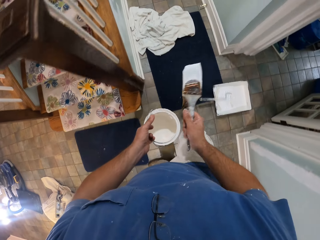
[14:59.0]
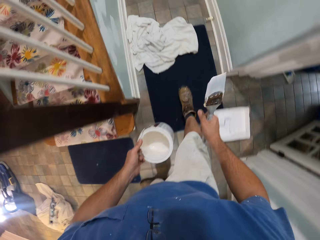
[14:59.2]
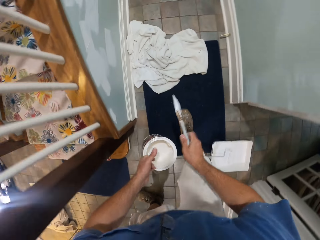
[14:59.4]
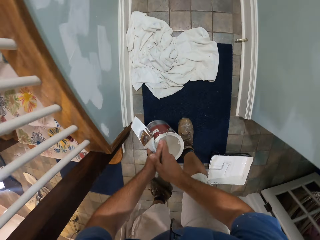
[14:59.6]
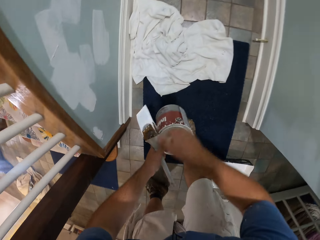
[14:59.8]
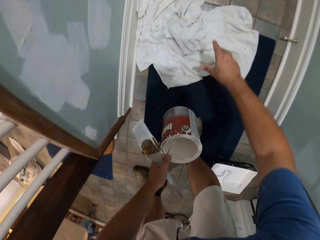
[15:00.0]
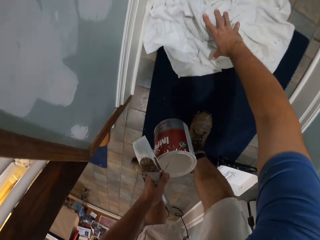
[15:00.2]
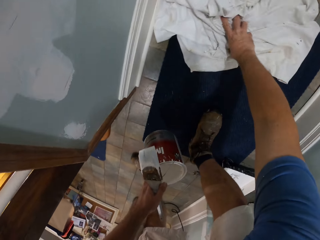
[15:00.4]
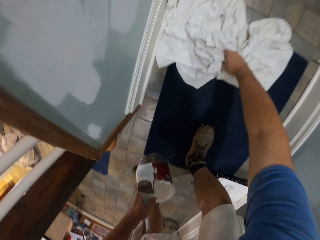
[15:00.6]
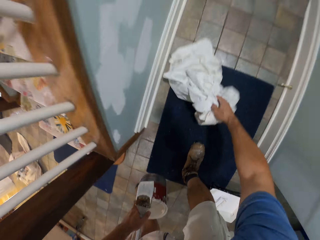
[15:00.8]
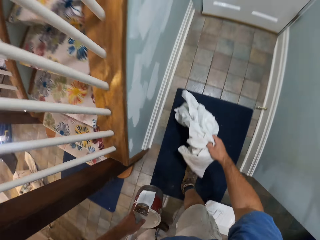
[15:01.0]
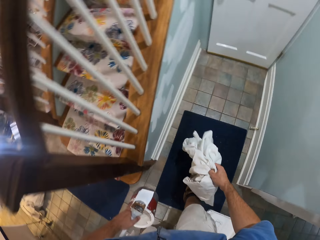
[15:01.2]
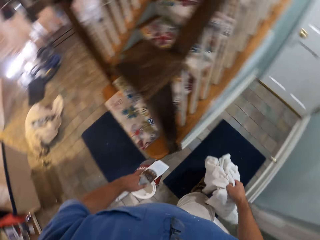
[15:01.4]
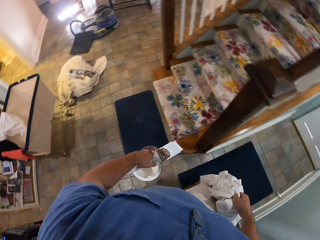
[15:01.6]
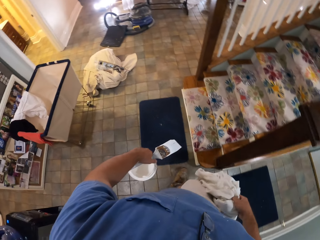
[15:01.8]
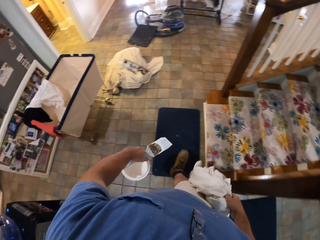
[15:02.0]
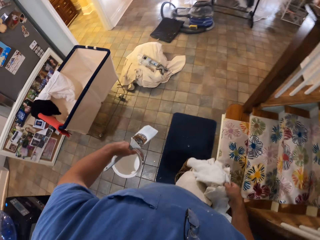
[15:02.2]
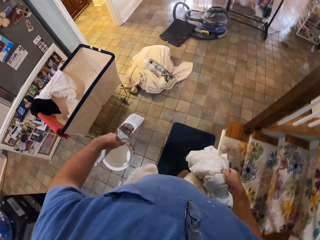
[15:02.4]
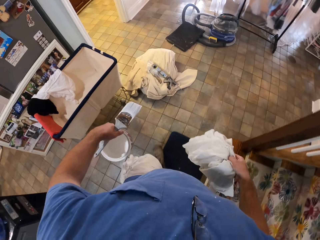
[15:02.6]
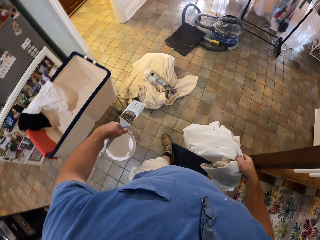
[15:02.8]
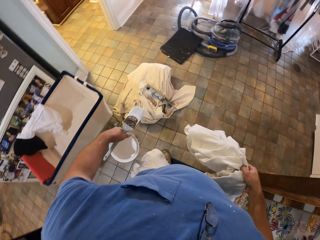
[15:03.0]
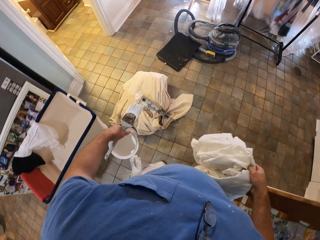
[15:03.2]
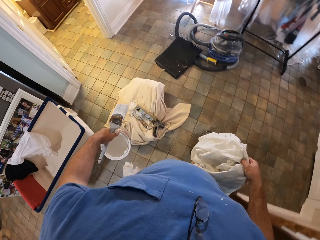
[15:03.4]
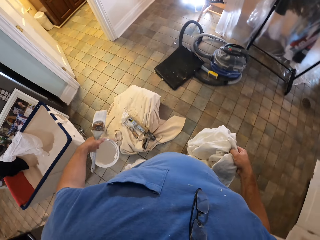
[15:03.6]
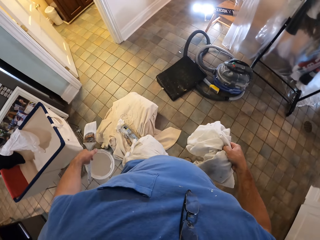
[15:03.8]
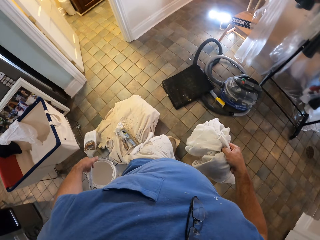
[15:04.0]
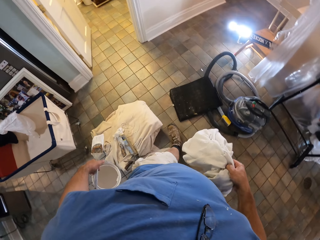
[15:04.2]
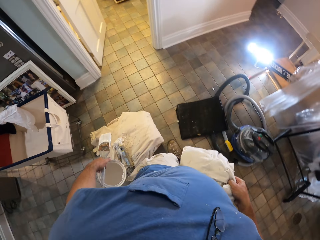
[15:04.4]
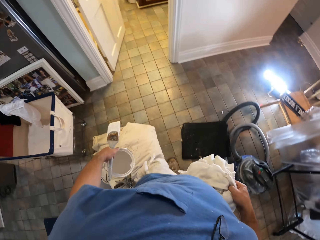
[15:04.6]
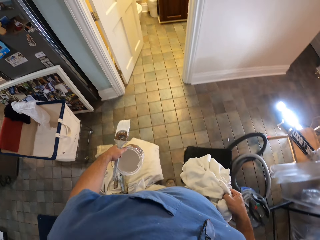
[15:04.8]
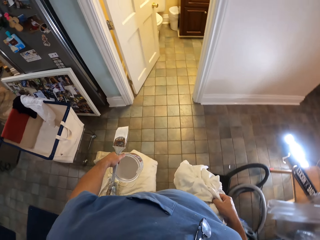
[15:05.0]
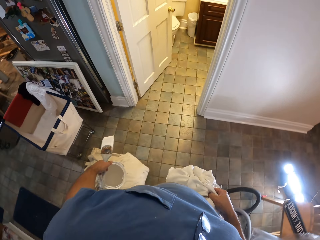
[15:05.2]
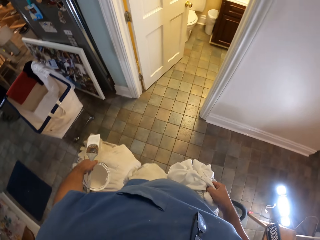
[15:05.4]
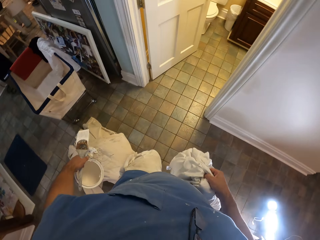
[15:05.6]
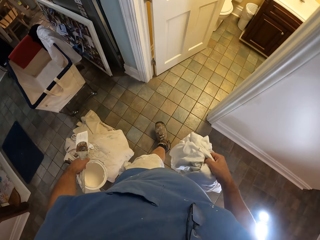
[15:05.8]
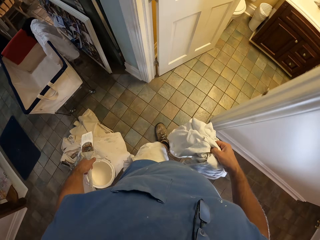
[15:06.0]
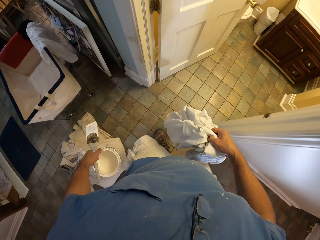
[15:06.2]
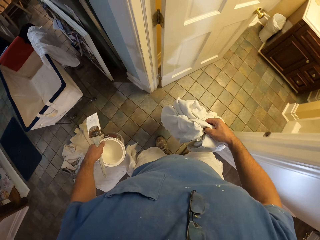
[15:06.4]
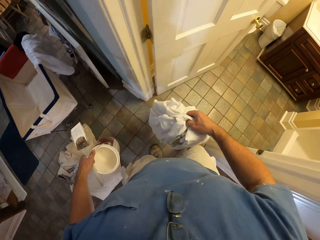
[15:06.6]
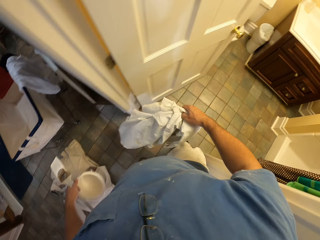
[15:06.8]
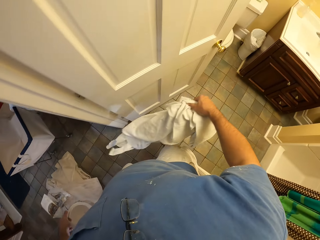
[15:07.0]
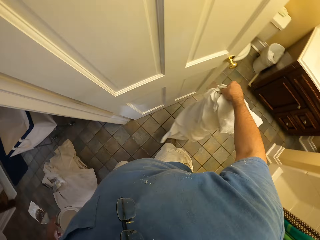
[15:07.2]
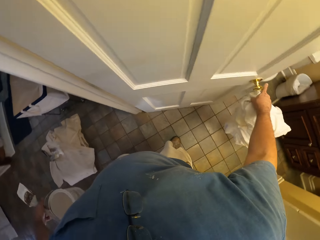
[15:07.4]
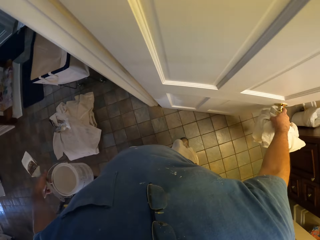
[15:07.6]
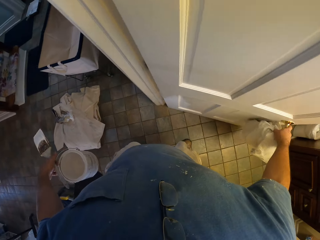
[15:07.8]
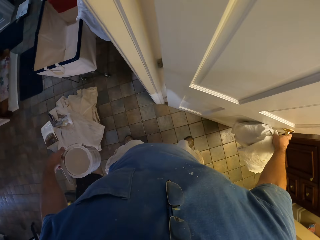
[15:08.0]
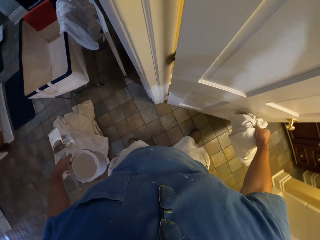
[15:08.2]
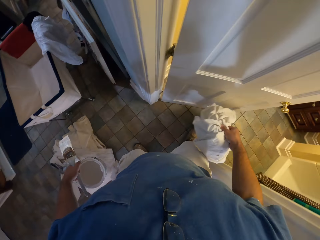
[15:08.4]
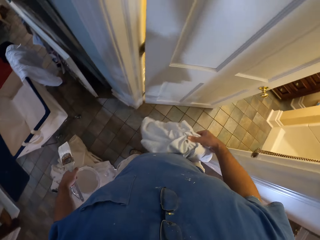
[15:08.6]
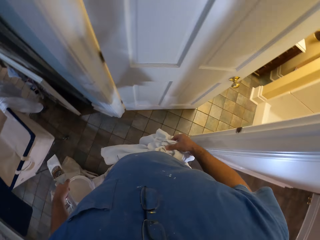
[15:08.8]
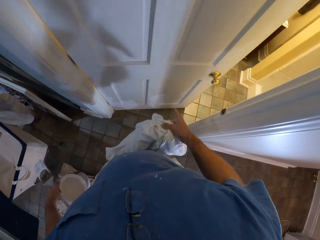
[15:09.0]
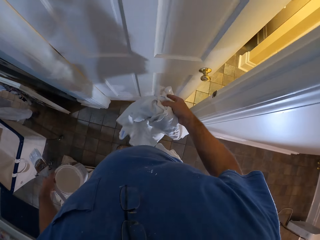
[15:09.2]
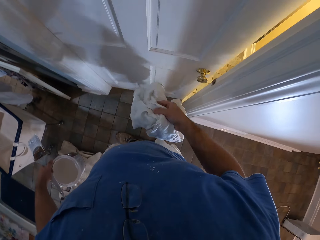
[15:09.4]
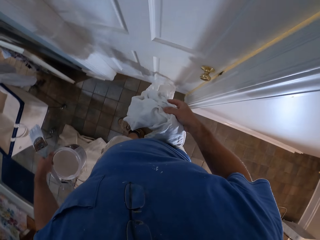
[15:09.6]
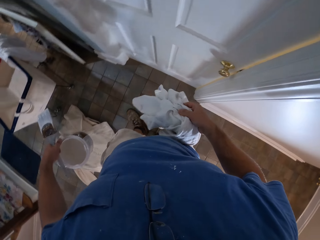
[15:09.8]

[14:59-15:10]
The camera wearer holds the paint brush with the other hand. They pick up the cloth or material on the floor. They hold the material. They walk towards the toilet door. They walk around the house. They hold the door knob and close the toilet door.

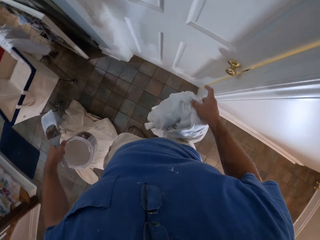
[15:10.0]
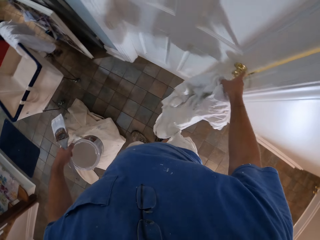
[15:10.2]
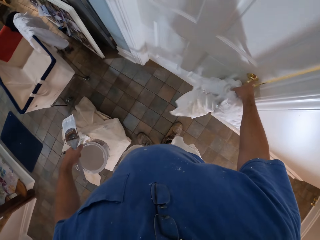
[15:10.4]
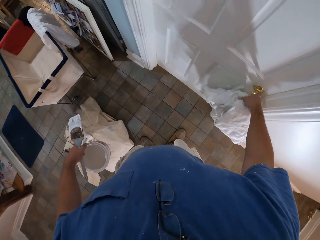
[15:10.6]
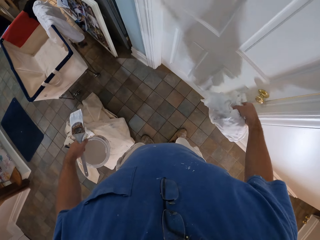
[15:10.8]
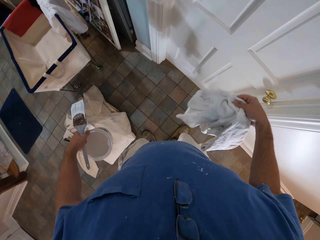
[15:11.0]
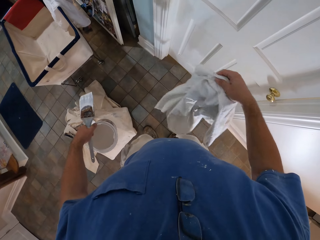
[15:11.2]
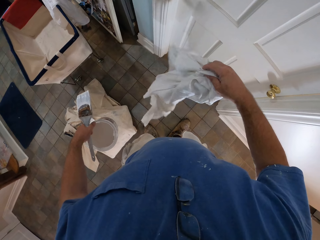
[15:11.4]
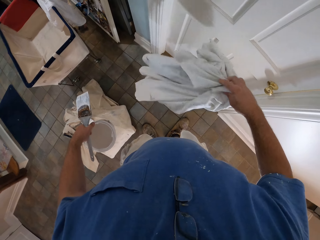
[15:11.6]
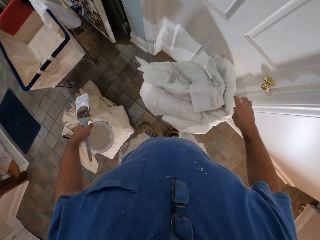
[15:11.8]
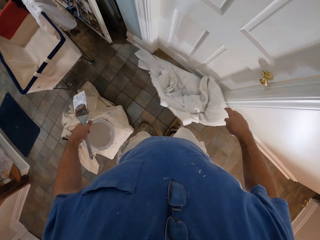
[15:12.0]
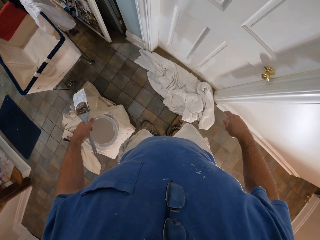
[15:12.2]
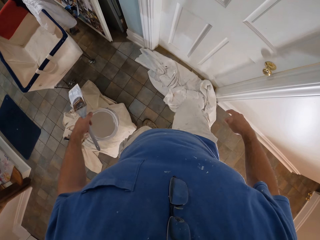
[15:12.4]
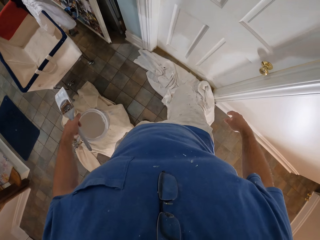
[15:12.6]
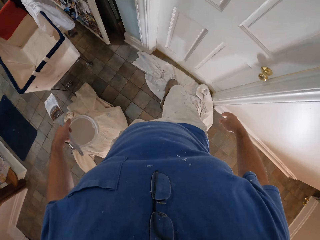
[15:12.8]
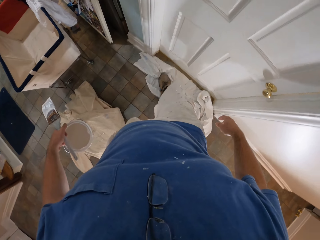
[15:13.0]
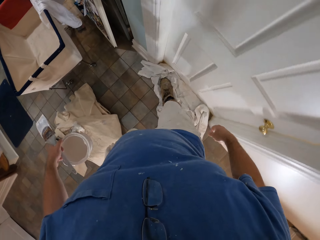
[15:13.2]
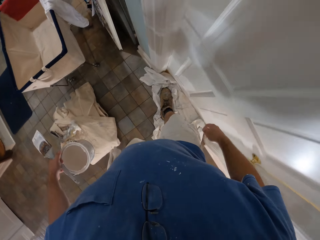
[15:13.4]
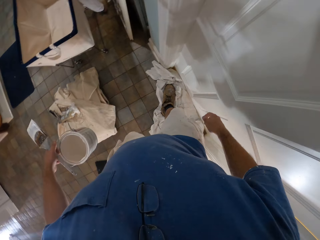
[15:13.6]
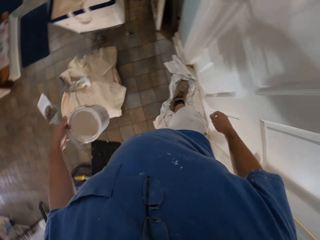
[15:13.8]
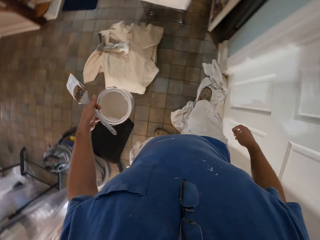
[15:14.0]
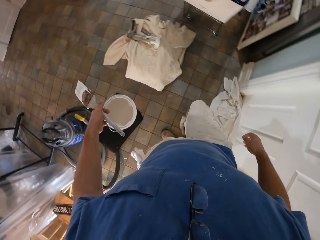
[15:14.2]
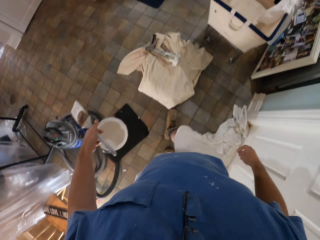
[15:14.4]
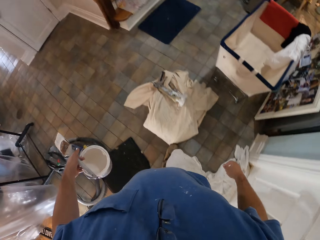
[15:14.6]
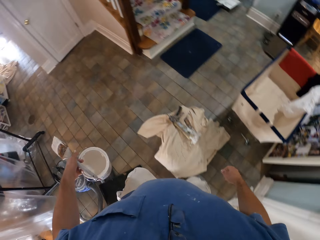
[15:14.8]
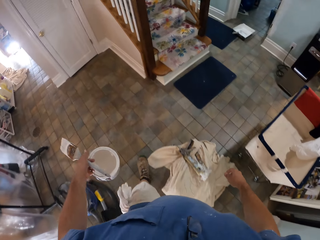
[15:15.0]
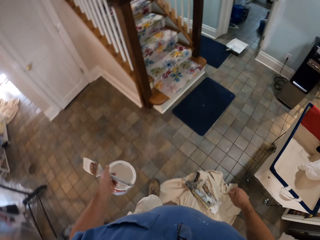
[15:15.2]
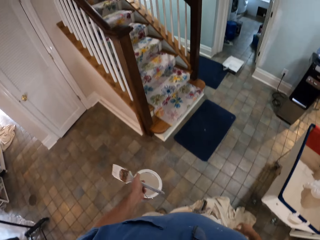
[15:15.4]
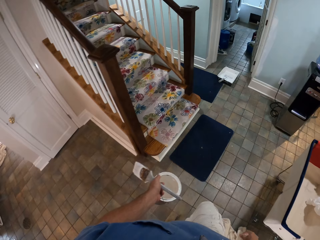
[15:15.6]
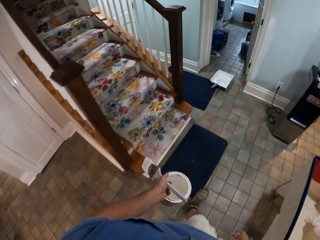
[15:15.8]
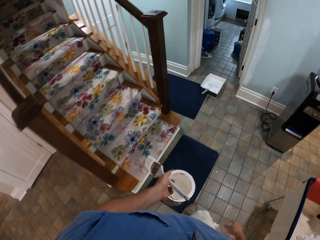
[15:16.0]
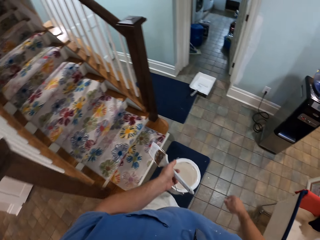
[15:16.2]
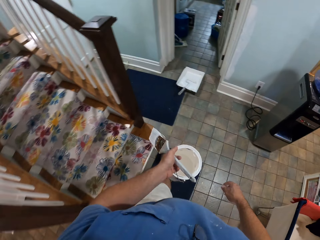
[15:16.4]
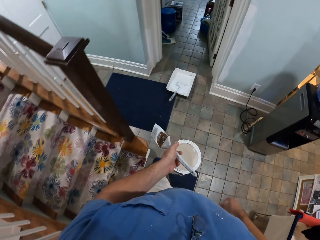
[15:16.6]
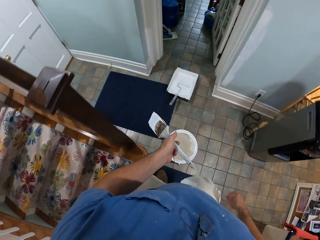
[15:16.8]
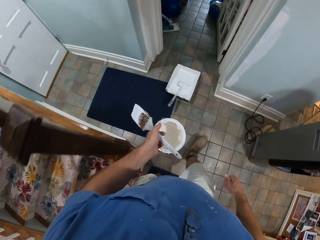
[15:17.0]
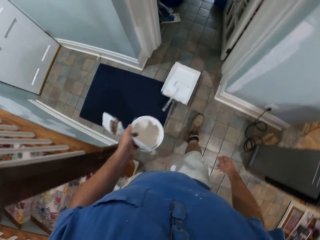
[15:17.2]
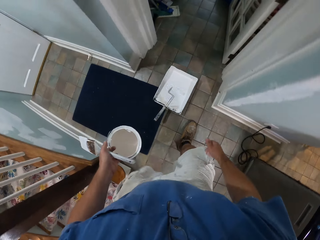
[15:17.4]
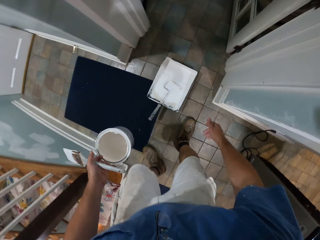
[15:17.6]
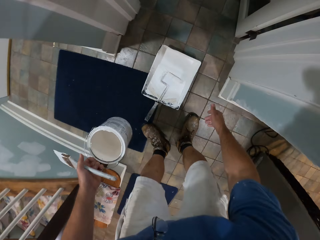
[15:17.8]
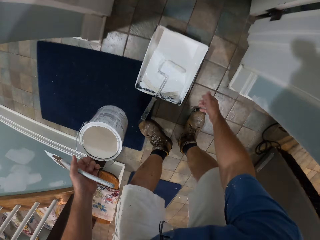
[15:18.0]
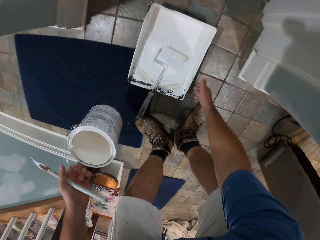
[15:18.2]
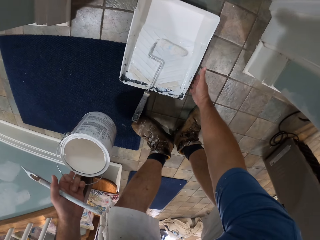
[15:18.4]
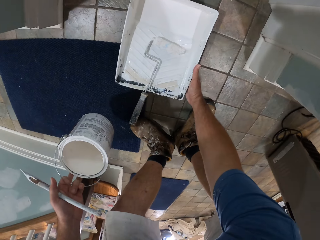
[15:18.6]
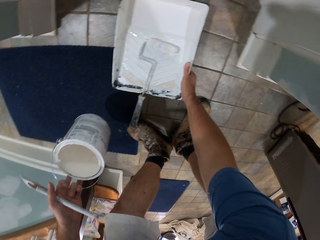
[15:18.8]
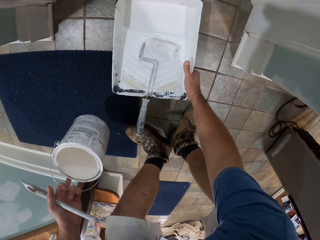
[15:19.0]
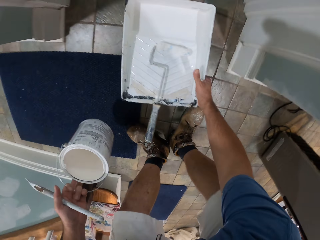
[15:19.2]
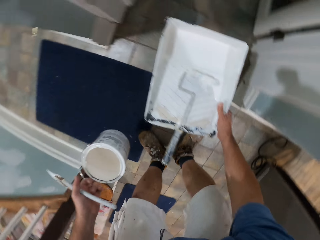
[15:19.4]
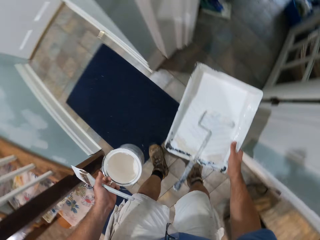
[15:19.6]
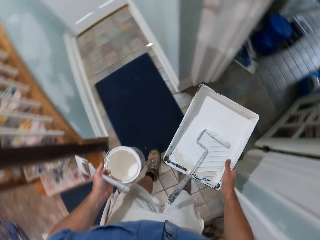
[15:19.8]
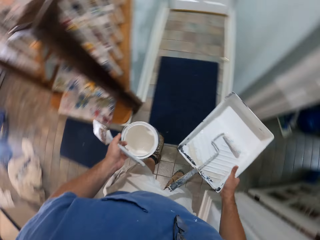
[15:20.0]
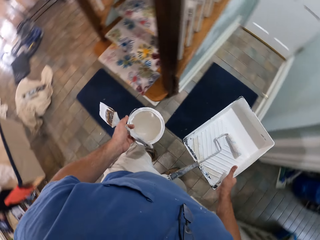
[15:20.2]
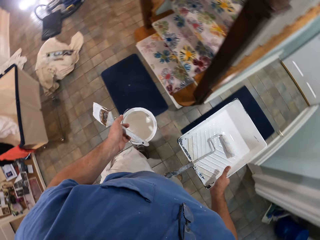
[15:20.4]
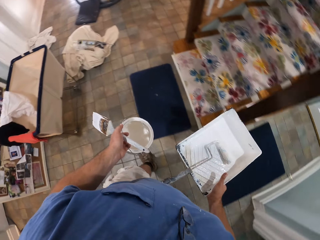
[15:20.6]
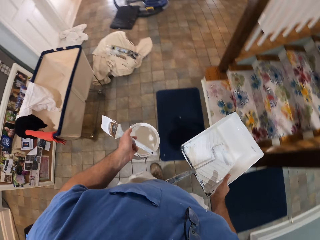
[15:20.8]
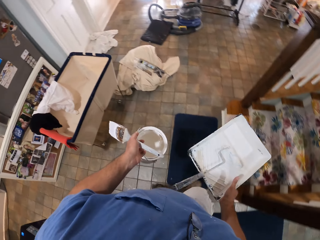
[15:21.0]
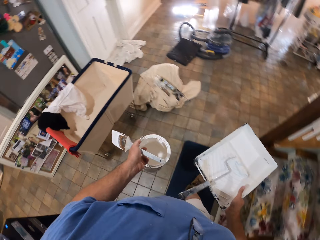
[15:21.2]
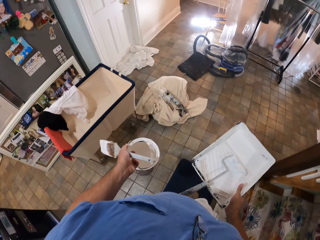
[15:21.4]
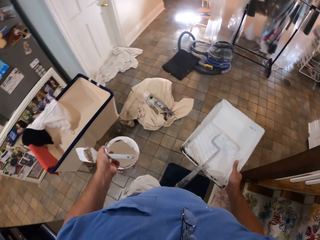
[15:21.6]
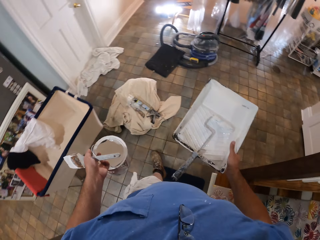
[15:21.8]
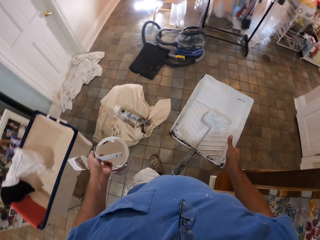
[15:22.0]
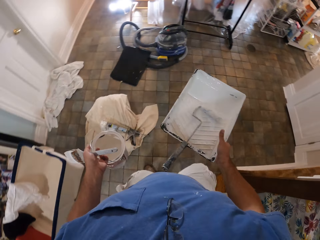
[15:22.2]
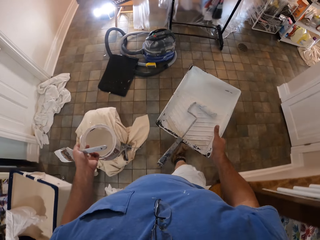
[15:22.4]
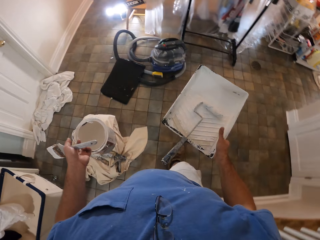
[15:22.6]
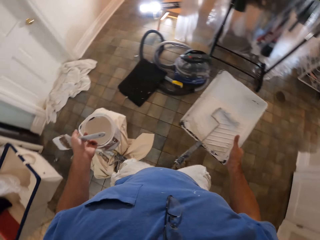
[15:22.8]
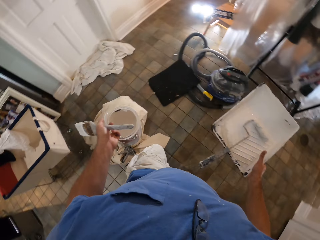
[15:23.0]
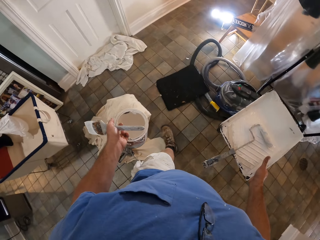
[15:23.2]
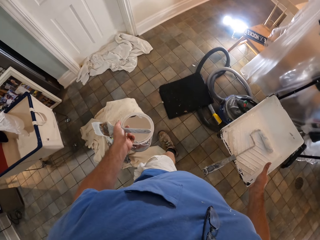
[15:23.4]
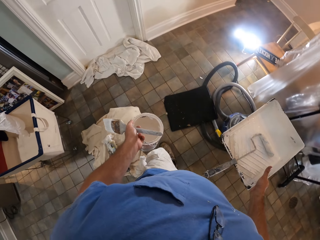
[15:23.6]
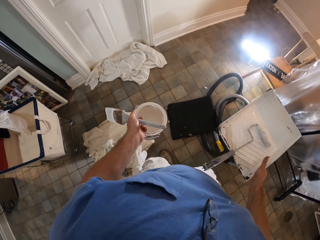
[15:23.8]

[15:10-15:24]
The camera wearer holds the door knob. He drops the cloth or material on the floor. He shifts the cloth towards the toilet door with his leg. He straightens the material on the floor with his leg. He walks towards a paint bucket or container. He walks away from the door. He picks up the paint bucket. He holds the container. He walks towards the toilet door.
